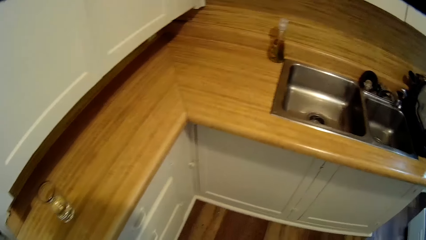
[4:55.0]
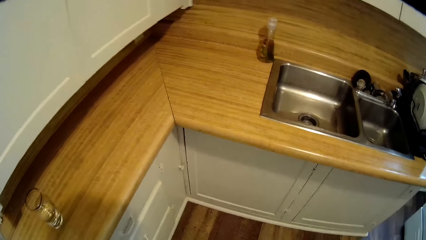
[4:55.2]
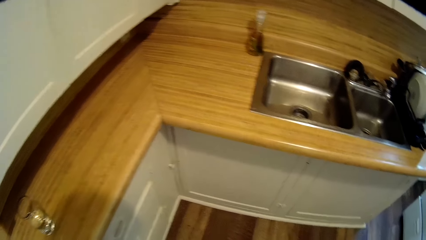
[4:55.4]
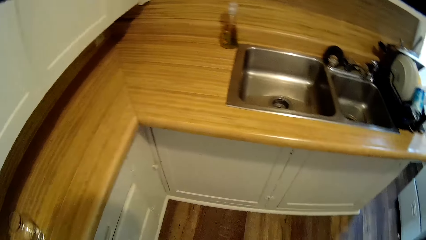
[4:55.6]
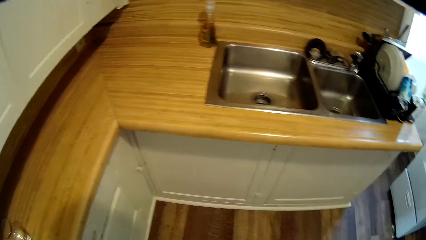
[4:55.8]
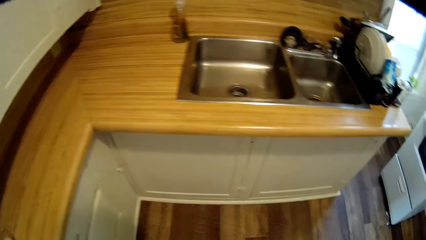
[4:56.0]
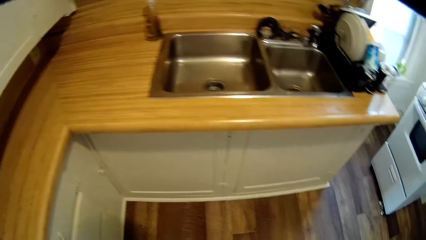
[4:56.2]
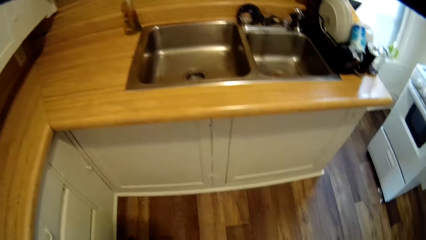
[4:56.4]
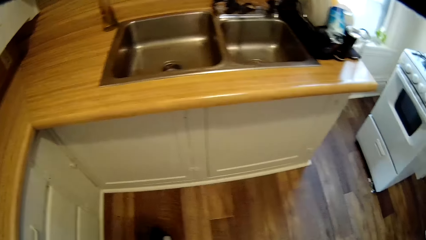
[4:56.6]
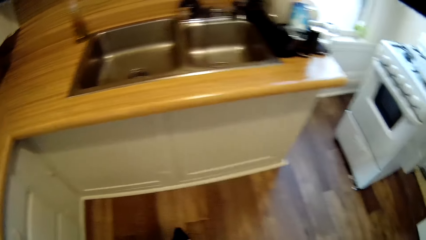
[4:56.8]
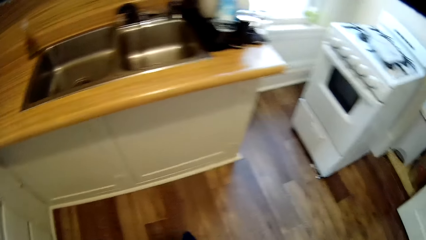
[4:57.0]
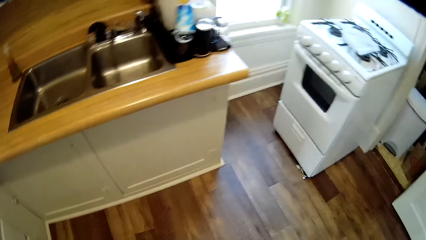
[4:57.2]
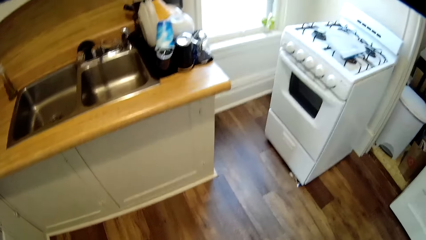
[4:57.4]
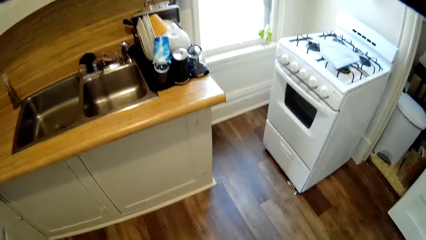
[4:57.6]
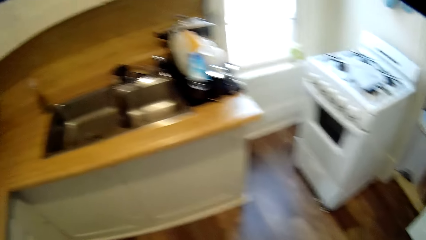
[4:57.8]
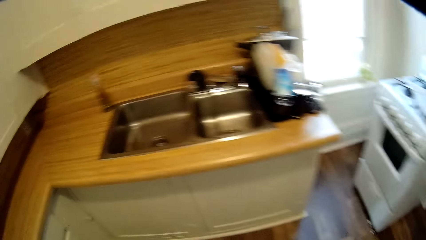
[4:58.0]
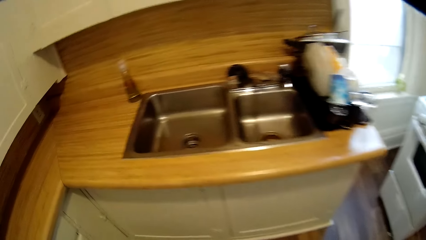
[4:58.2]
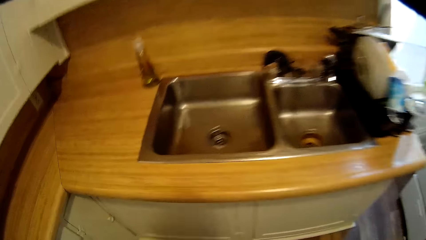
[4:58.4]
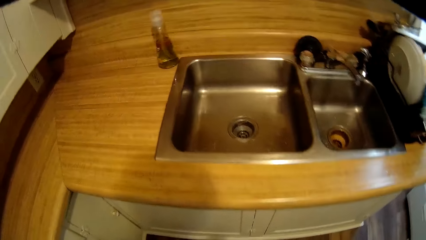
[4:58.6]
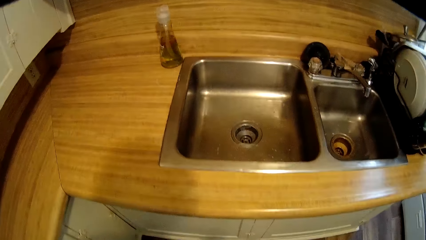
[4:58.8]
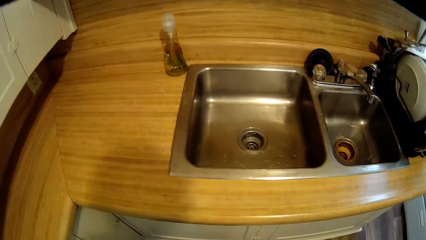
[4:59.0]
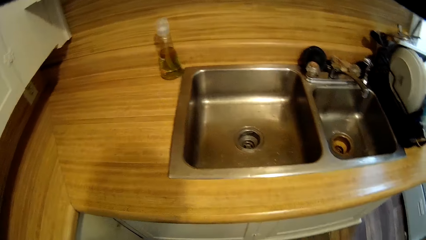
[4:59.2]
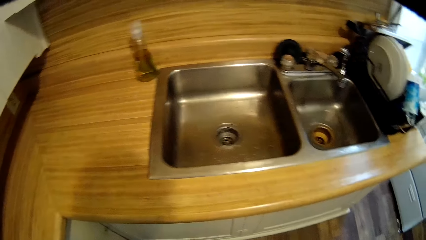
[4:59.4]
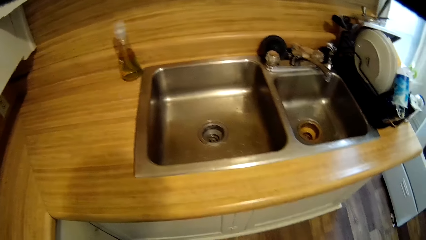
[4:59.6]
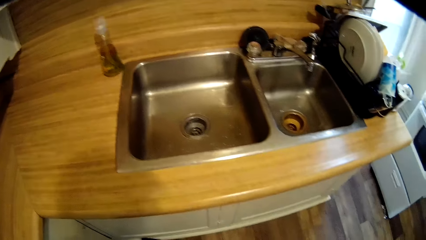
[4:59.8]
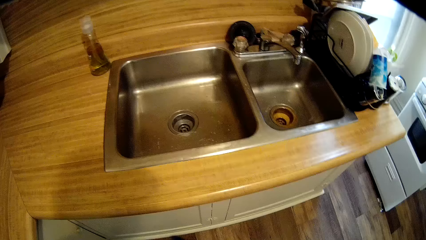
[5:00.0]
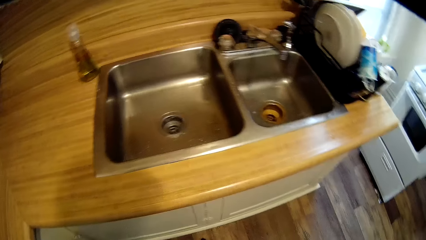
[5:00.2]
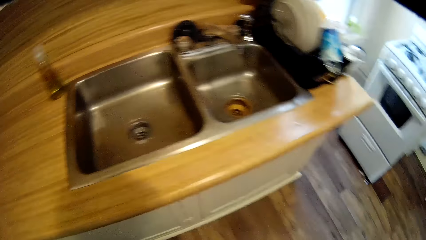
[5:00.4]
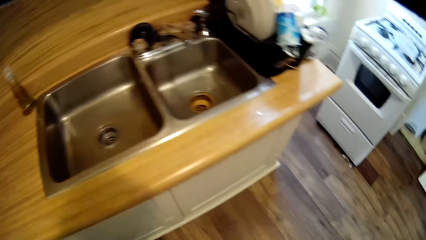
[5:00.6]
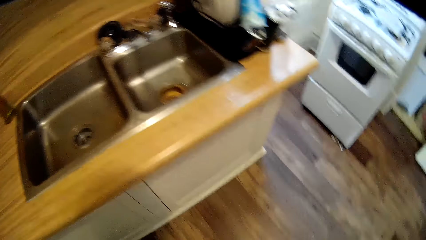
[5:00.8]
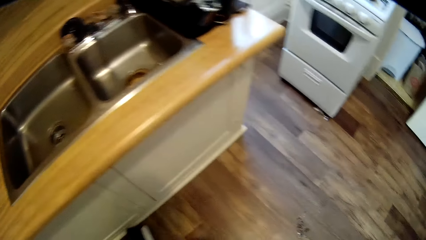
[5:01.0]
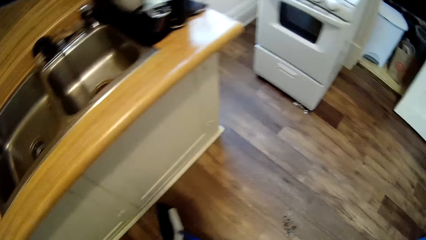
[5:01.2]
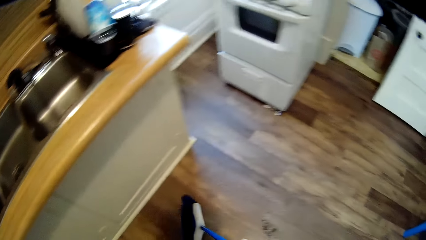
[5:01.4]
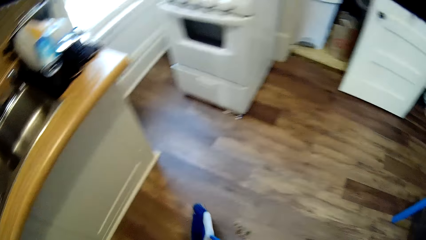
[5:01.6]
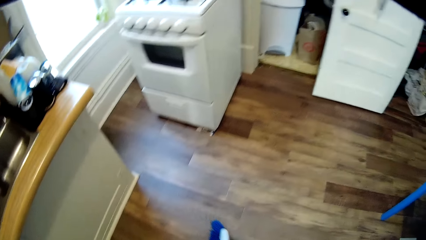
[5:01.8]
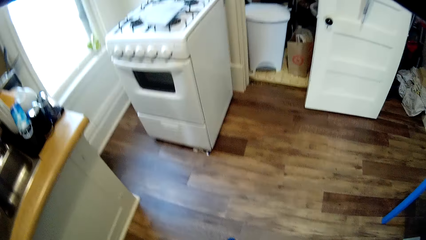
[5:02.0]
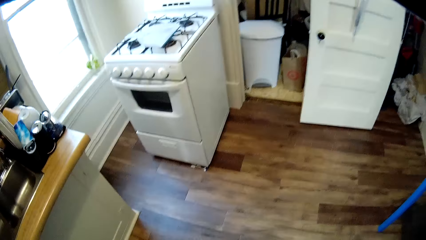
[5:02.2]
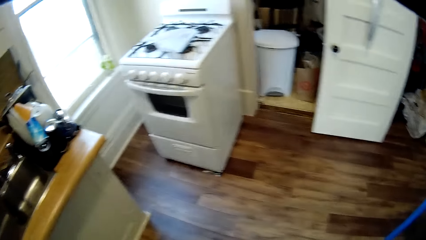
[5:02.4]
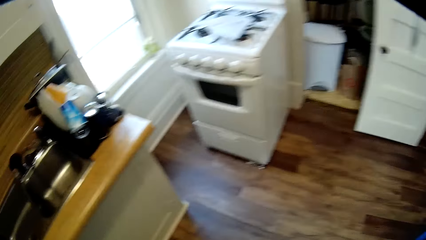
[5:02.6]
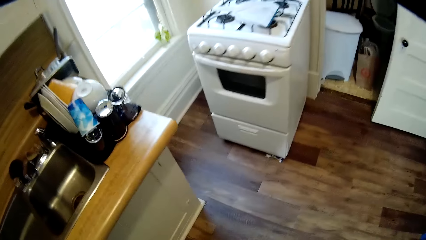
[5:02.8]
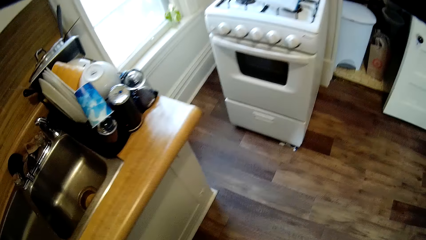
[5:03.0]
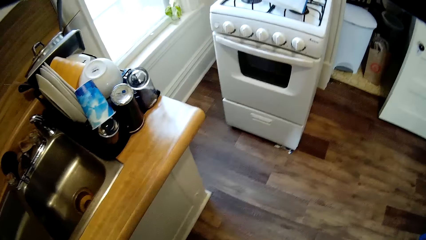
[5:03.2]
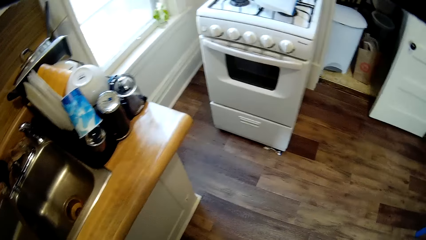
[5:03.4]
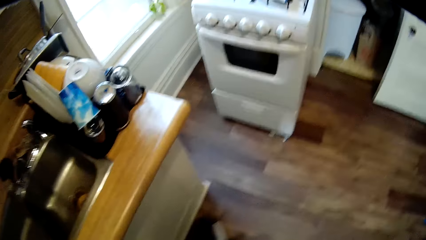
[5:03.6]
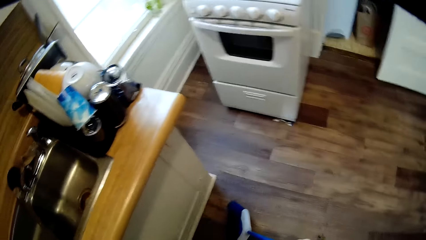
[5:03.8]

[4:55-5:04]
The camera wearer looks around the sink. They sweep the floor.

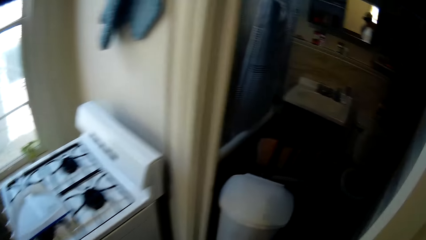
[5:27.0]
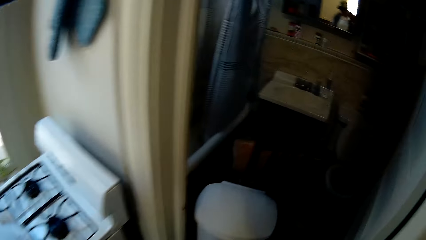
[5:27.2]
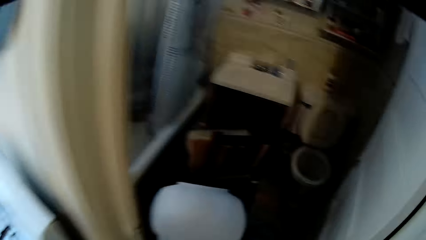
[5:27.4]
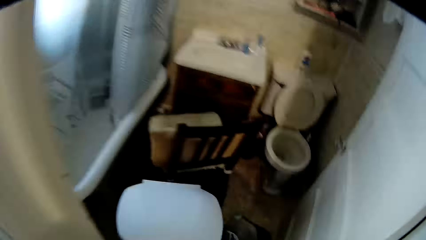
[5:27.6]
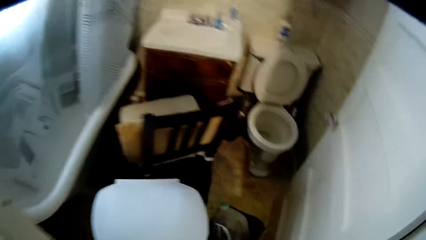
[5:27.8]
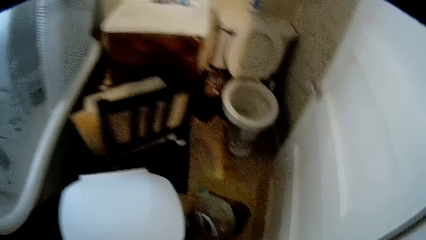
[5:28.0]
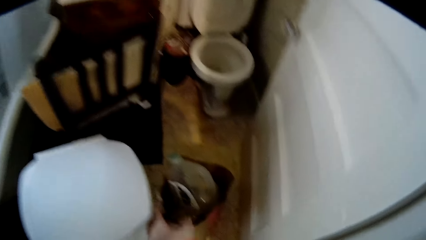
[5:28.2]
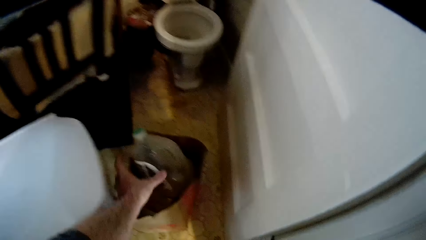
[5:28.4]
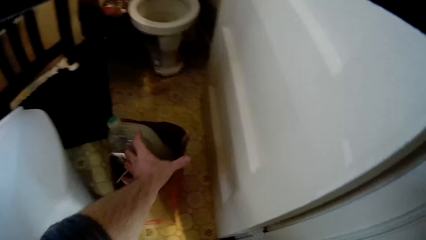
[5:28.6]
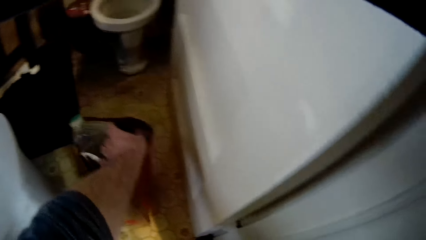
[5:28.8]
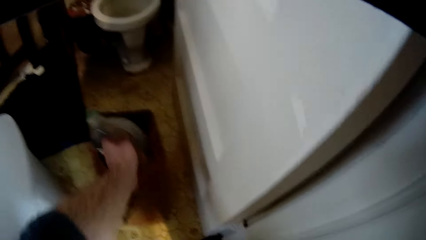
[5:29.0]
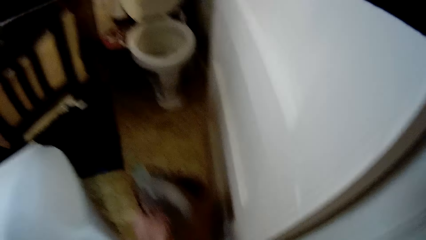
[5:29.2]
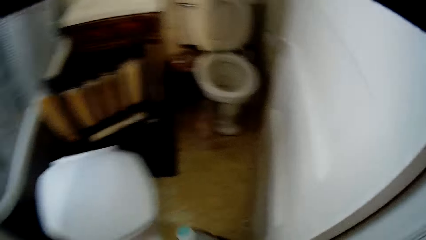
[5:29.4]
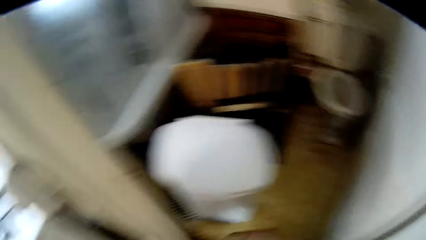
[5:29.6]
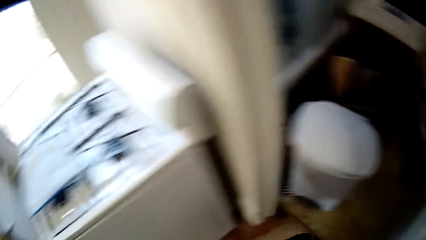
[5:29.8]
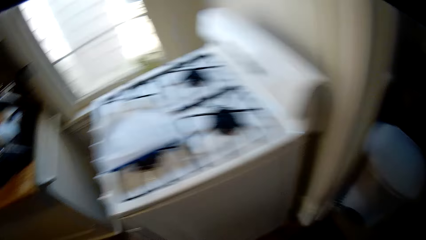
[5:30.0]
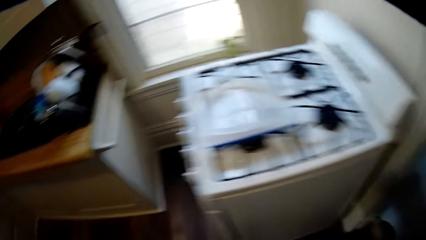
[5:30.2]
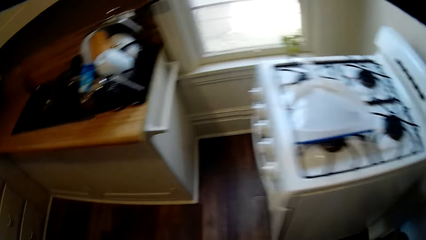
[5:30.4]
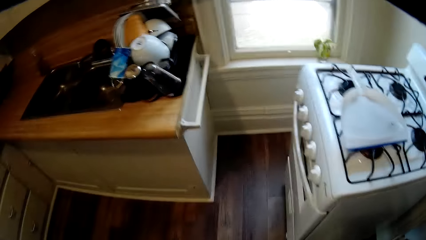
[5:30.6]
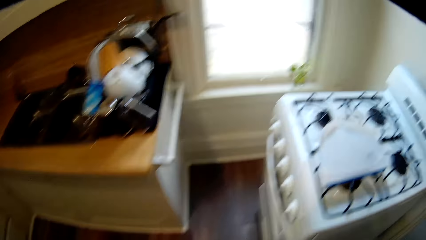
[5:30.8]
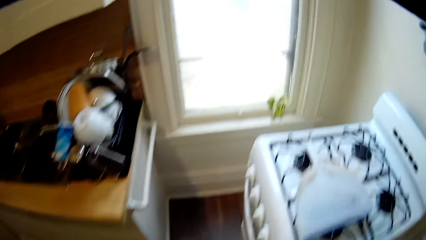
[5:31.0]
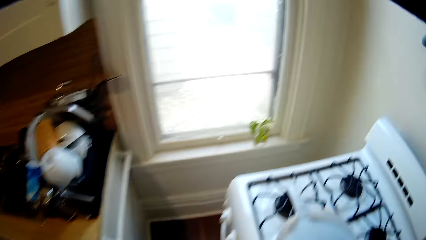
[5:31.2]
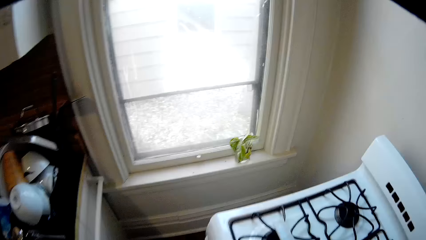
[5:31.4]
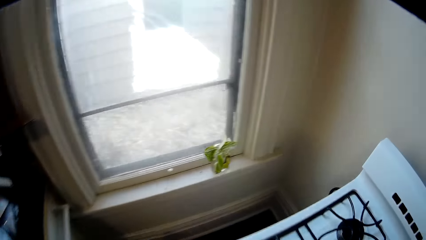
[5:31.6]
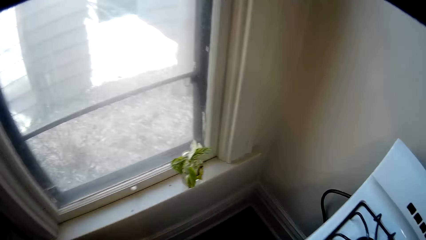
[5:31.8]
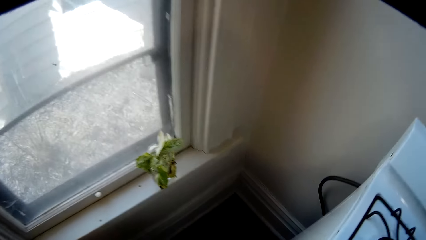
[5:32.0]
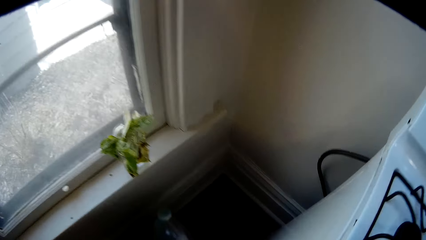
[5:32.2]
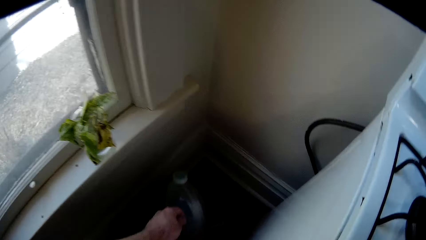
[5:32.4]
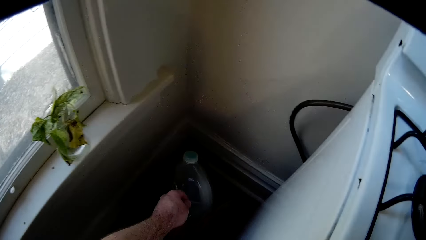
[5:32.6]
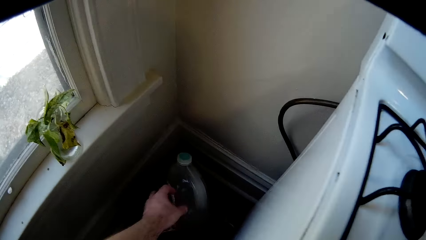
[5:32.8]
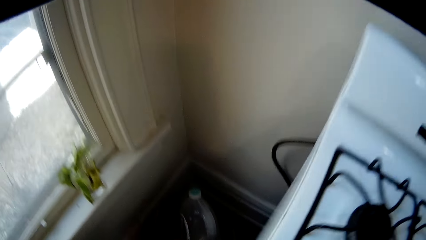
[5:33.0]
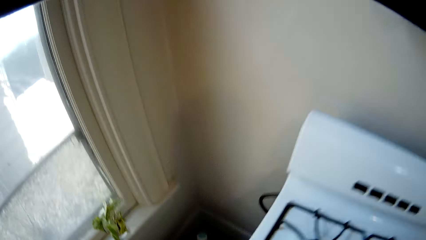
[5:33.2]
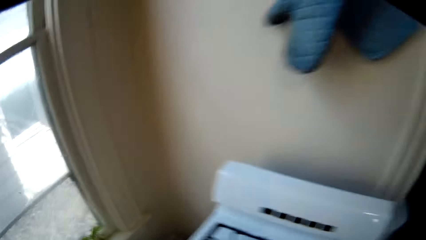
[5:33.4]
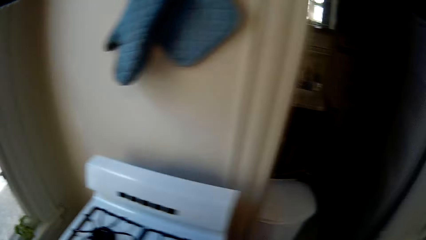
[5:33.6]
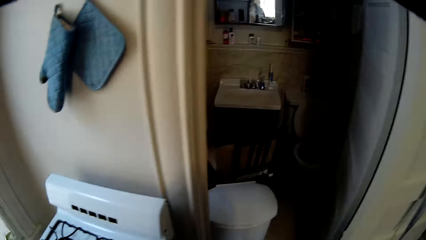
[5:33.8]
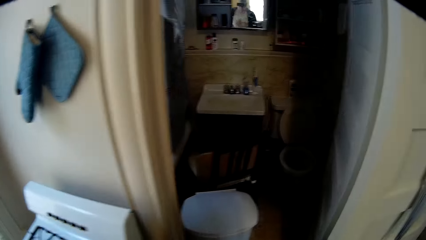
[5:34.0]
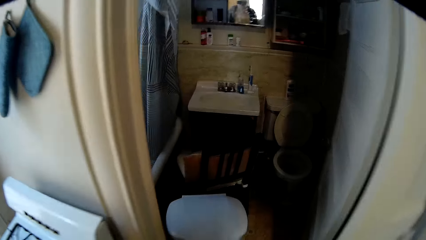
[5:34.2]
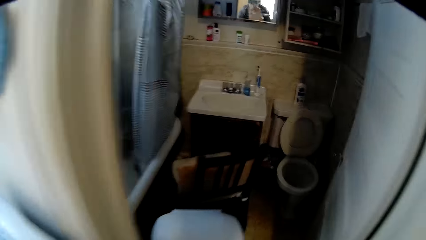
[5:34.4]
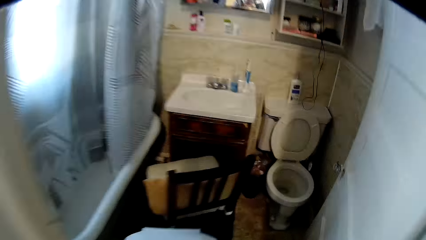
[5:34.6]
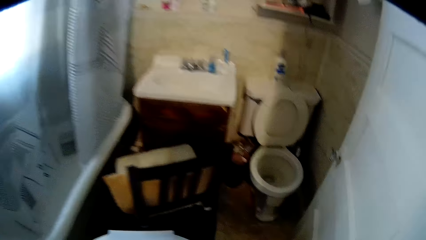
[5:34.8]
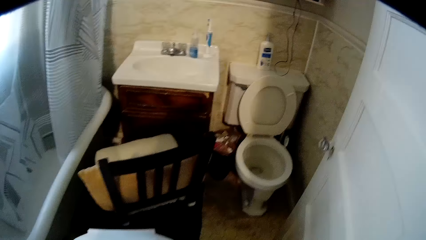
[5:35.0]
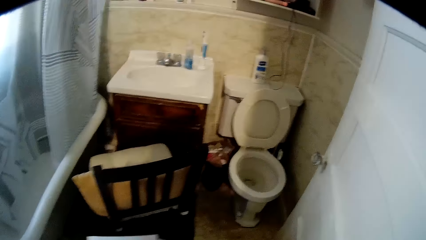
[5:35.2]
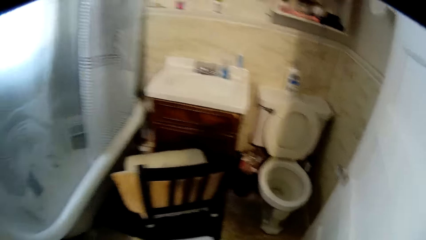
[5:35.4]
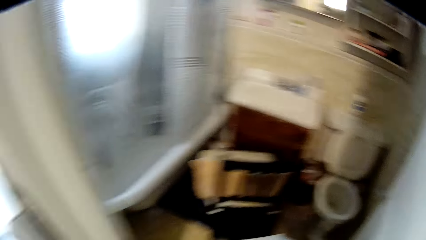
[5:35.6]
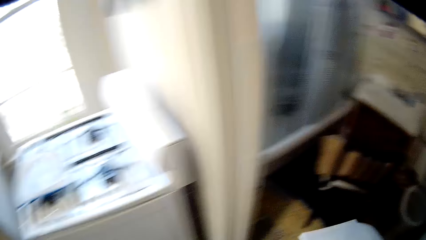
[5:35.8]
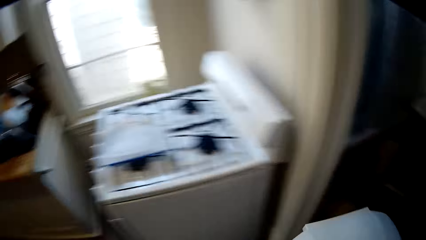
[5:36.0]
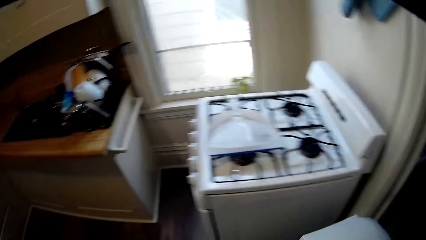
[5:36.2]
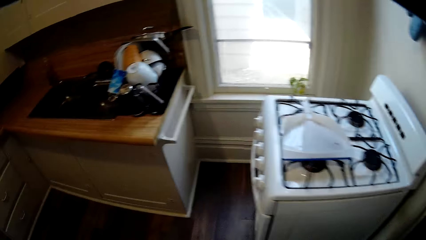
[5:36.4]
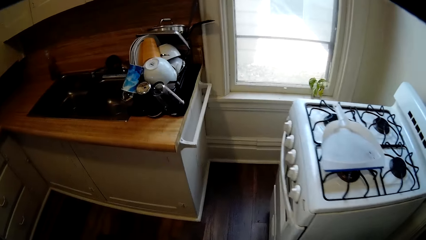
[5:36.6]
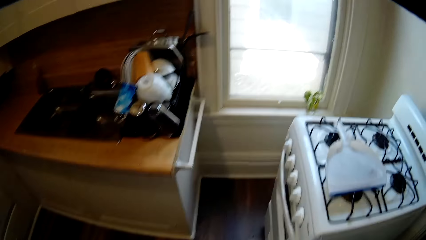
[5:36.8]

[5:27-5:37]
The camera wearer picks up a khaki paper bag with something, or a bottle. They put the khaki paper bag next to the cooker on the floor. They pick up the dust bin.
